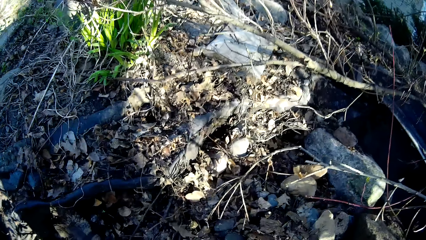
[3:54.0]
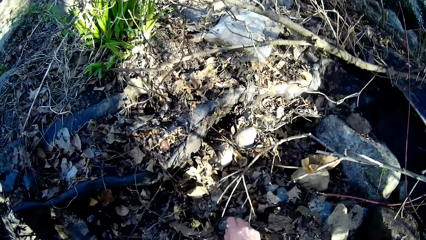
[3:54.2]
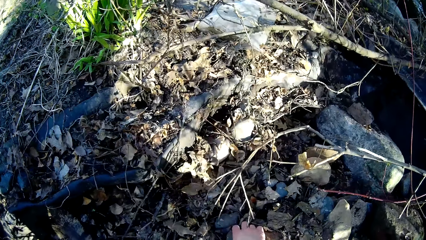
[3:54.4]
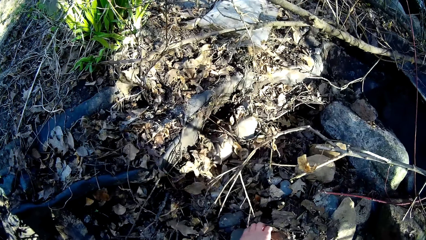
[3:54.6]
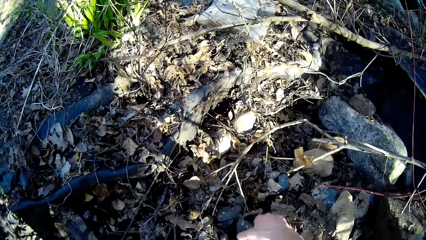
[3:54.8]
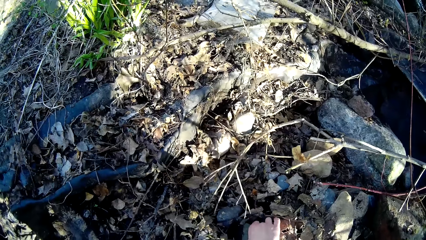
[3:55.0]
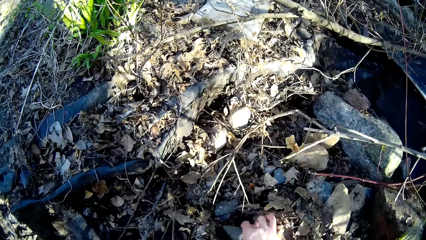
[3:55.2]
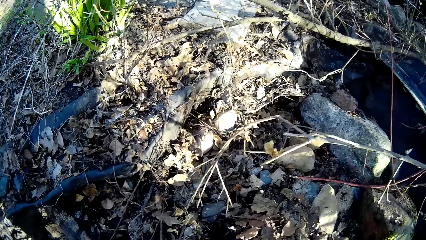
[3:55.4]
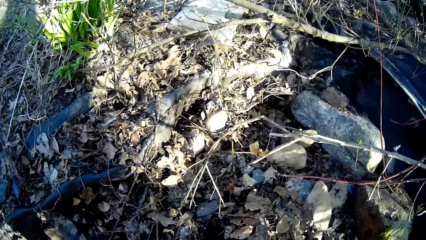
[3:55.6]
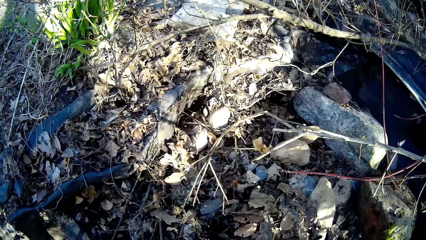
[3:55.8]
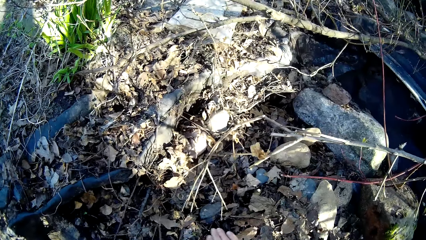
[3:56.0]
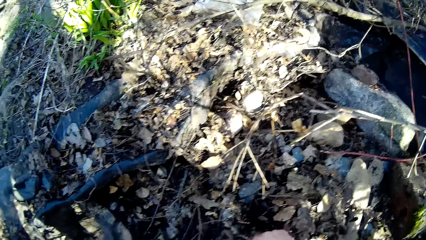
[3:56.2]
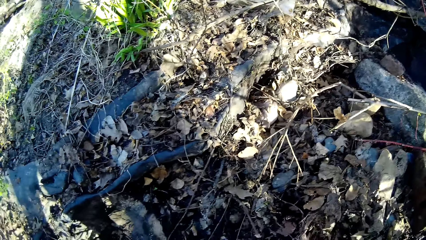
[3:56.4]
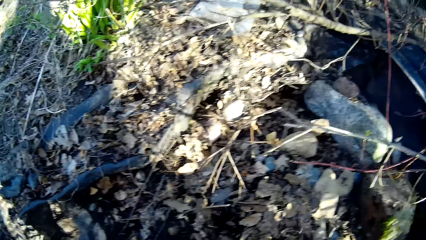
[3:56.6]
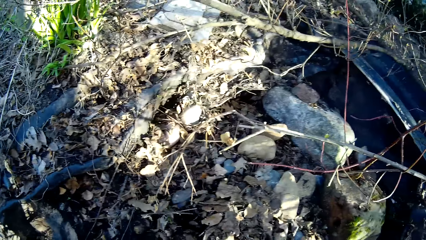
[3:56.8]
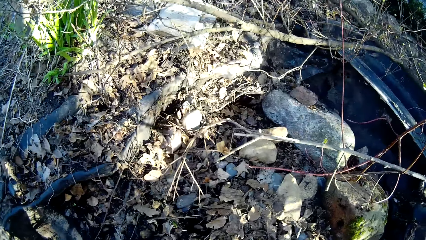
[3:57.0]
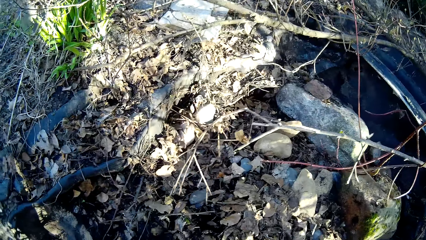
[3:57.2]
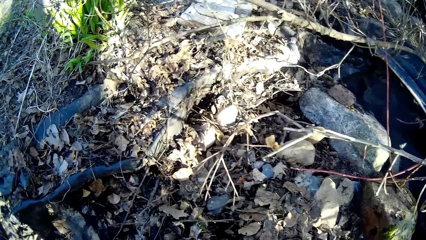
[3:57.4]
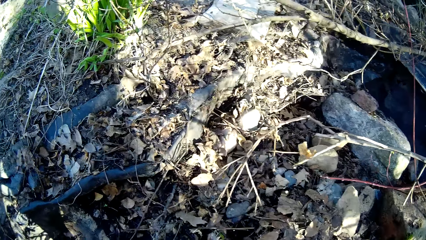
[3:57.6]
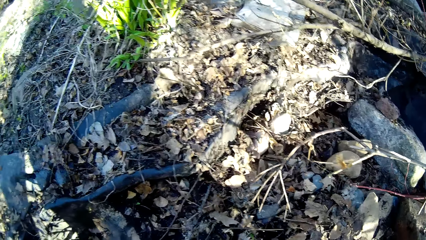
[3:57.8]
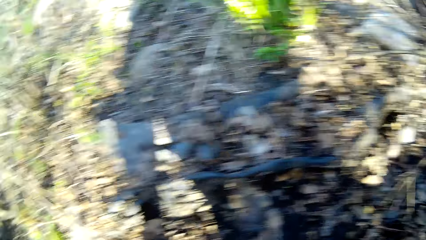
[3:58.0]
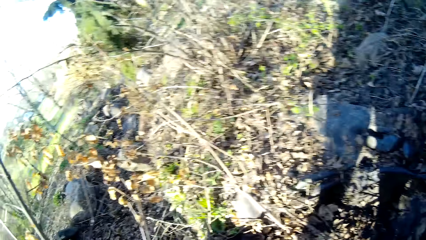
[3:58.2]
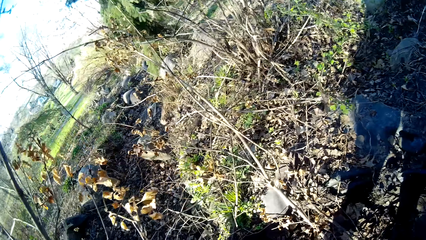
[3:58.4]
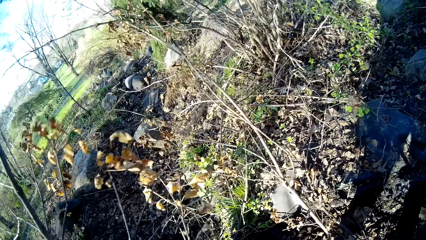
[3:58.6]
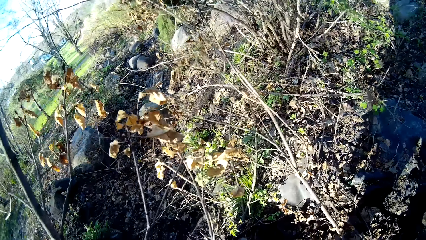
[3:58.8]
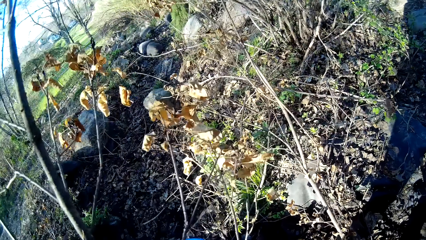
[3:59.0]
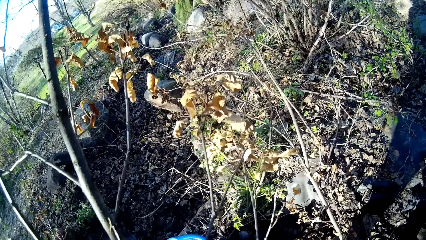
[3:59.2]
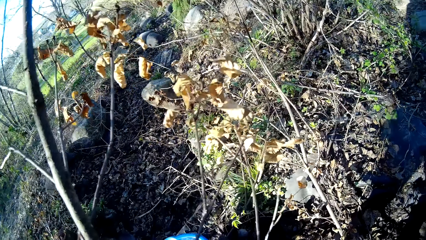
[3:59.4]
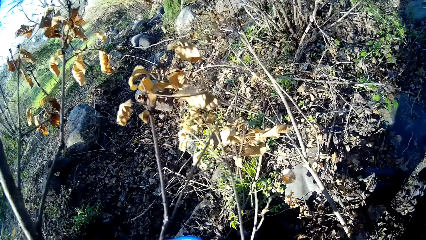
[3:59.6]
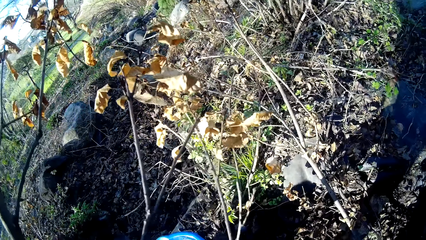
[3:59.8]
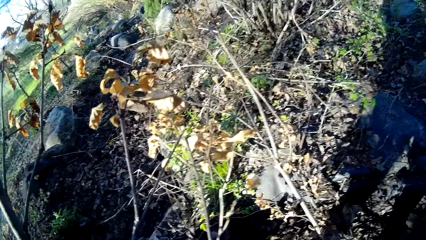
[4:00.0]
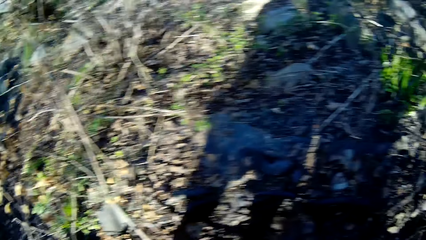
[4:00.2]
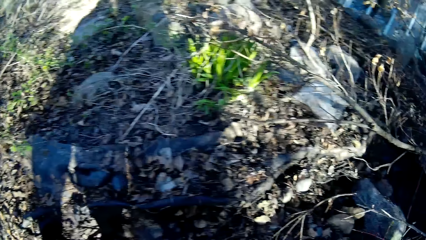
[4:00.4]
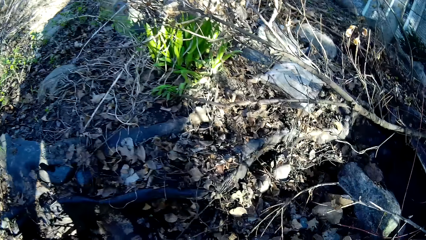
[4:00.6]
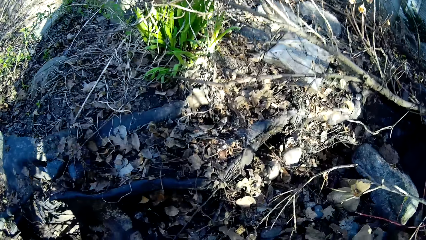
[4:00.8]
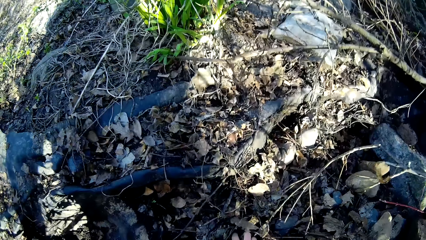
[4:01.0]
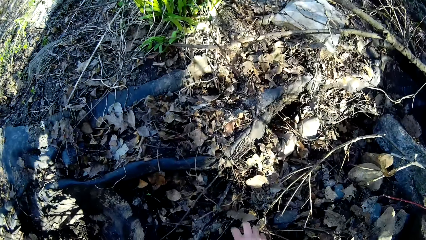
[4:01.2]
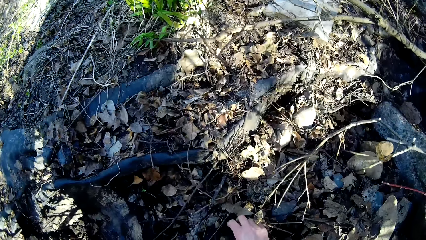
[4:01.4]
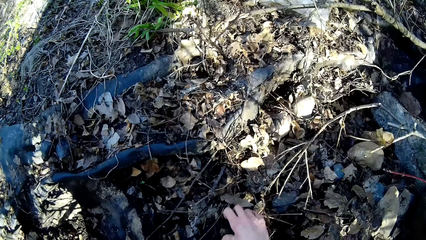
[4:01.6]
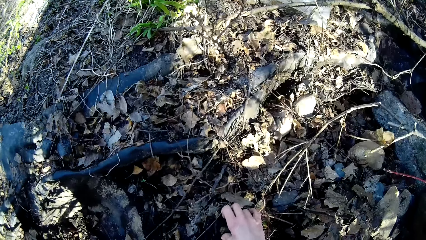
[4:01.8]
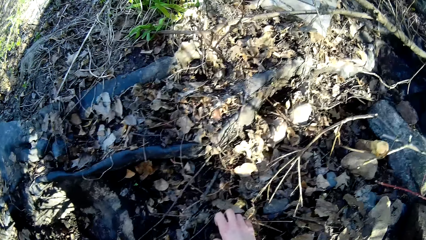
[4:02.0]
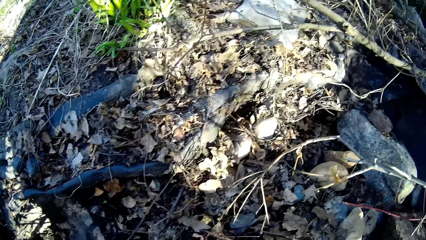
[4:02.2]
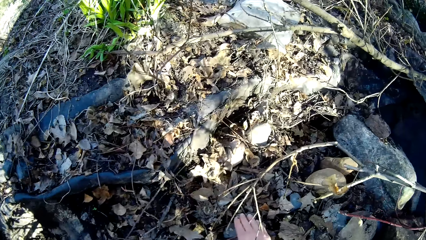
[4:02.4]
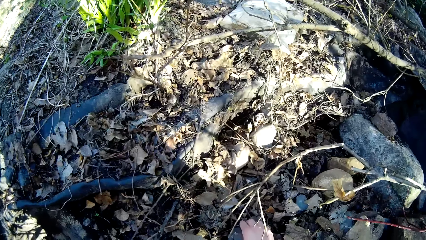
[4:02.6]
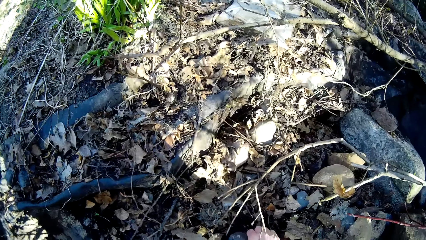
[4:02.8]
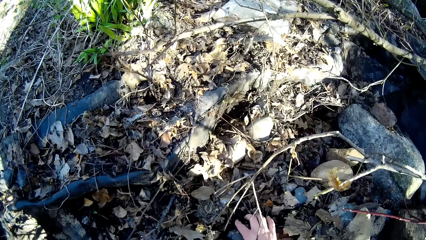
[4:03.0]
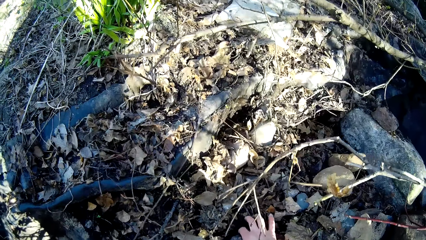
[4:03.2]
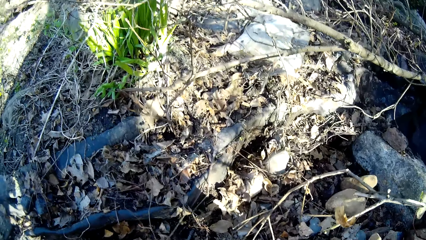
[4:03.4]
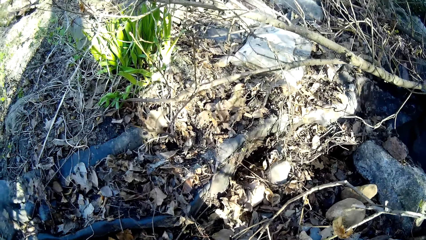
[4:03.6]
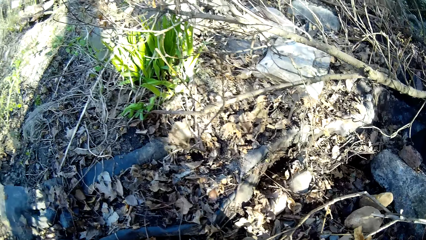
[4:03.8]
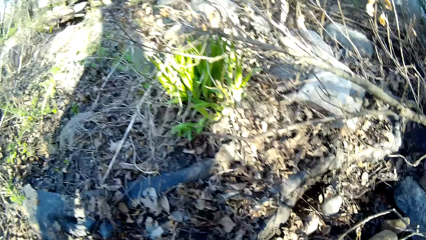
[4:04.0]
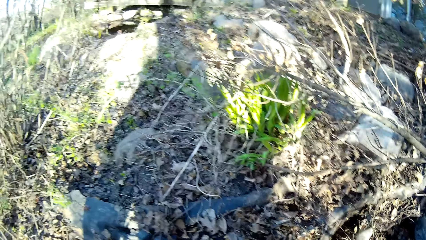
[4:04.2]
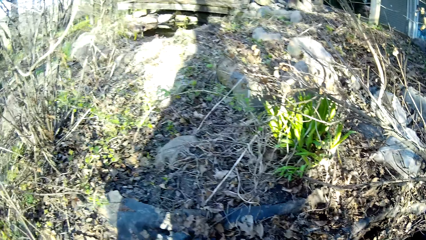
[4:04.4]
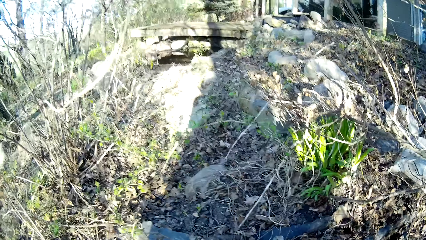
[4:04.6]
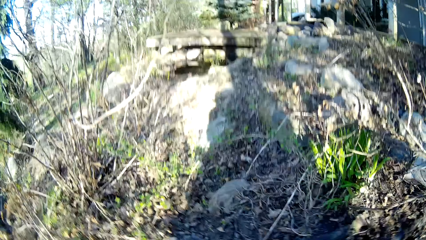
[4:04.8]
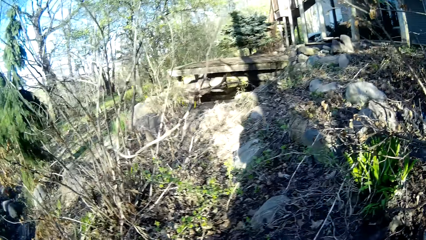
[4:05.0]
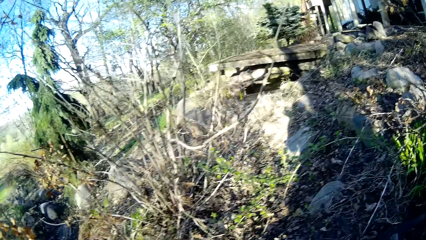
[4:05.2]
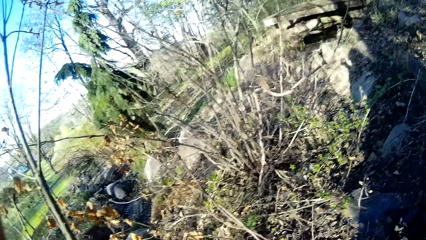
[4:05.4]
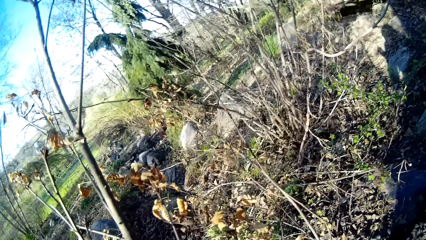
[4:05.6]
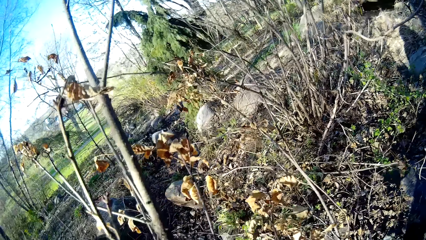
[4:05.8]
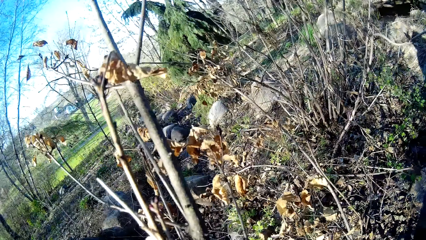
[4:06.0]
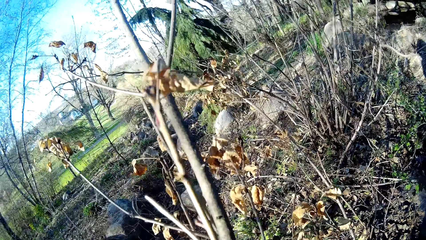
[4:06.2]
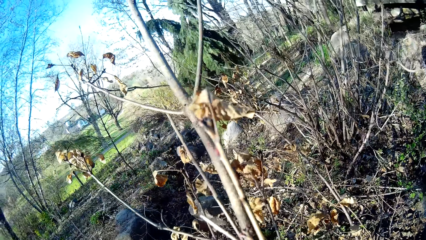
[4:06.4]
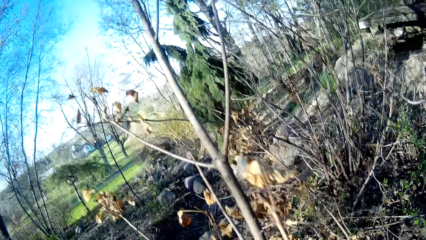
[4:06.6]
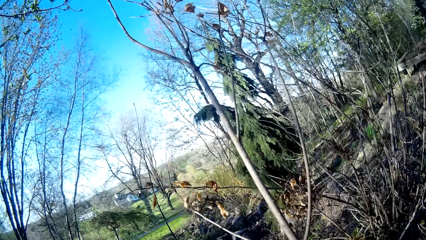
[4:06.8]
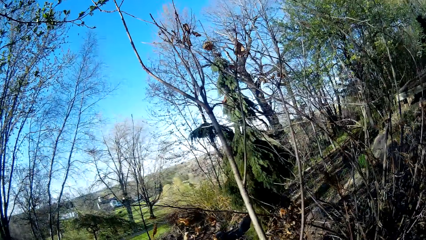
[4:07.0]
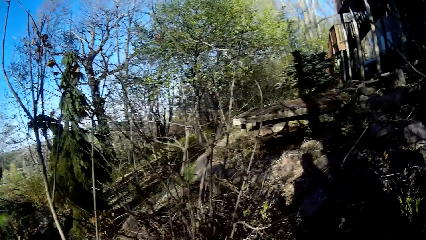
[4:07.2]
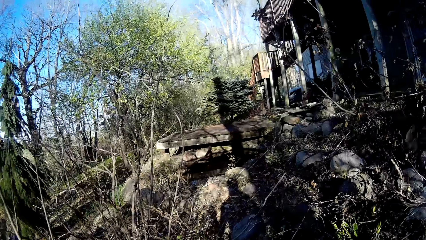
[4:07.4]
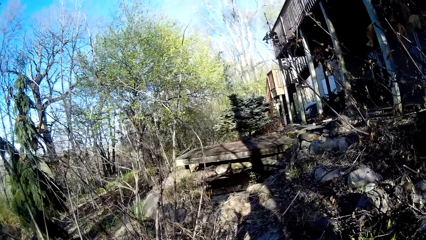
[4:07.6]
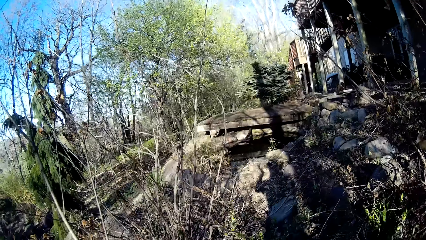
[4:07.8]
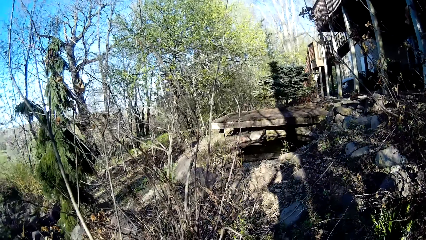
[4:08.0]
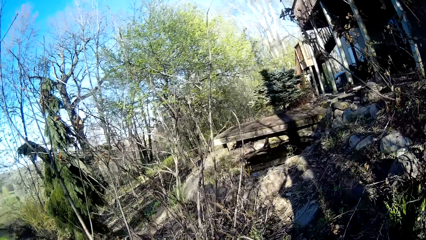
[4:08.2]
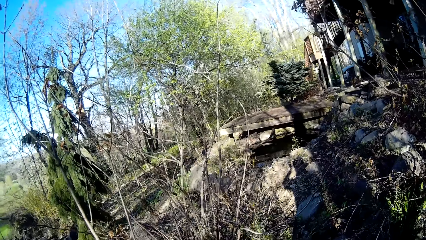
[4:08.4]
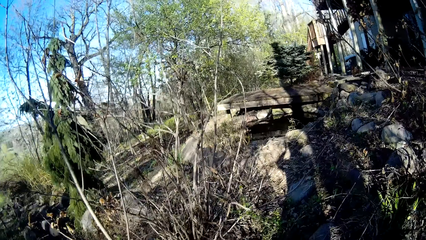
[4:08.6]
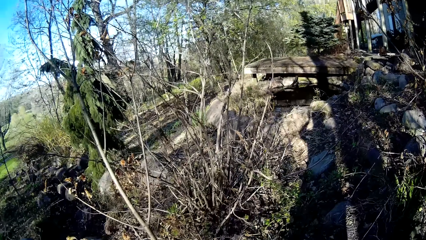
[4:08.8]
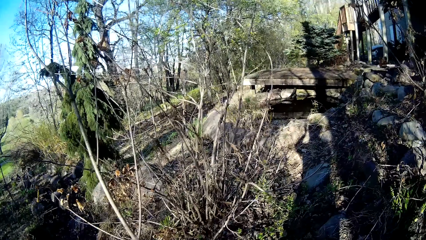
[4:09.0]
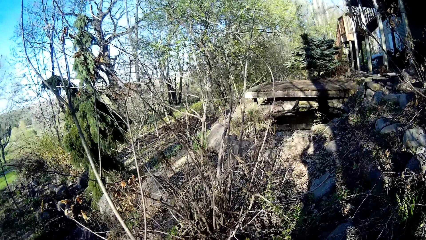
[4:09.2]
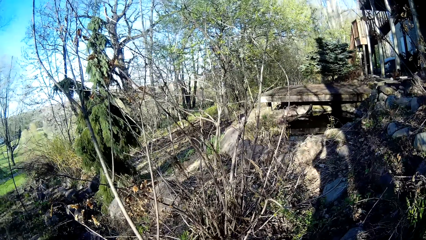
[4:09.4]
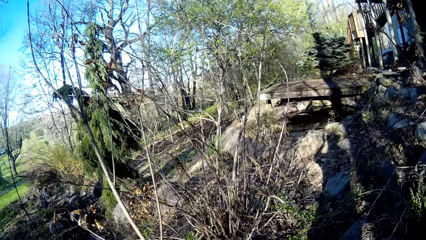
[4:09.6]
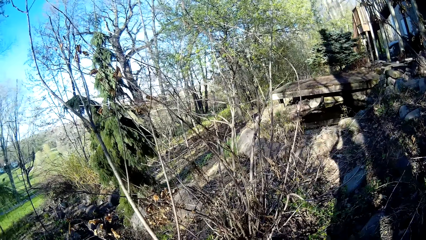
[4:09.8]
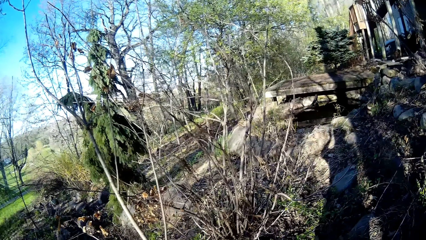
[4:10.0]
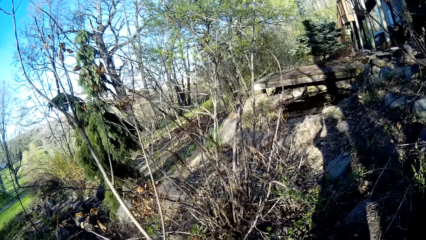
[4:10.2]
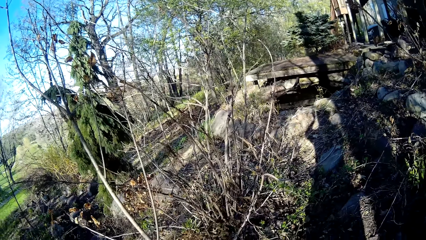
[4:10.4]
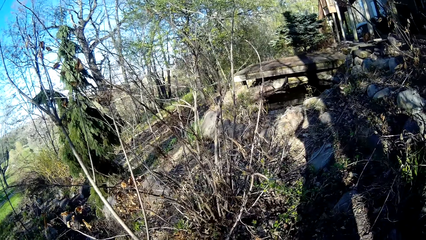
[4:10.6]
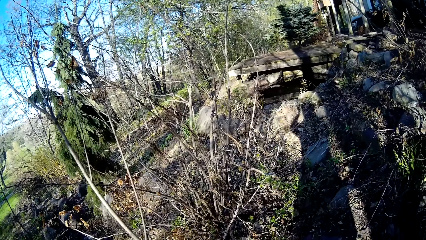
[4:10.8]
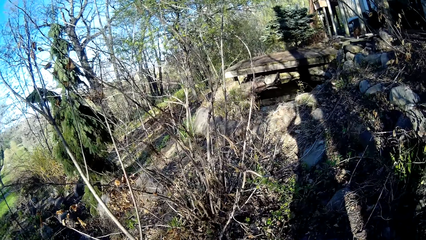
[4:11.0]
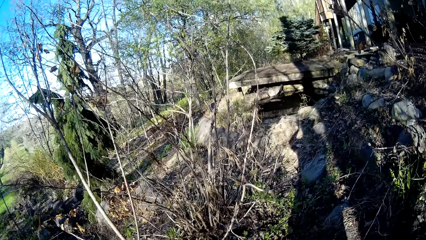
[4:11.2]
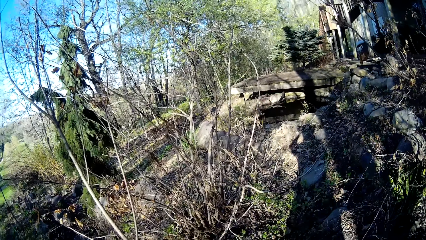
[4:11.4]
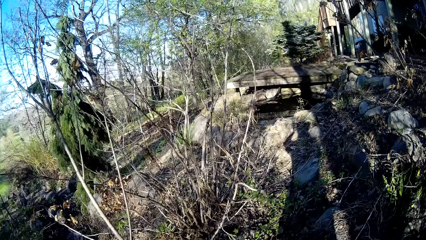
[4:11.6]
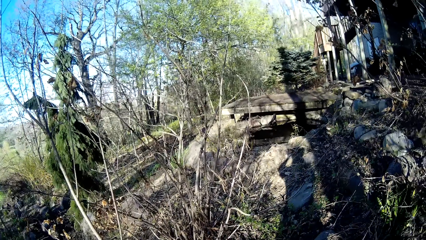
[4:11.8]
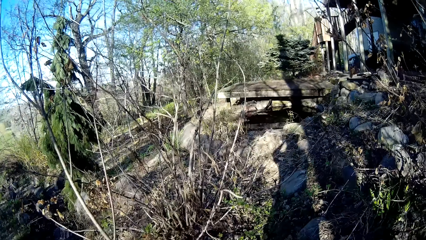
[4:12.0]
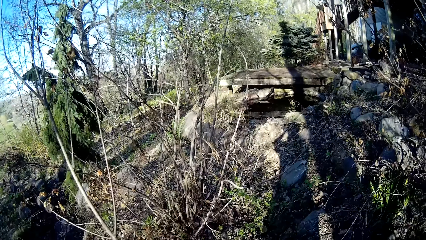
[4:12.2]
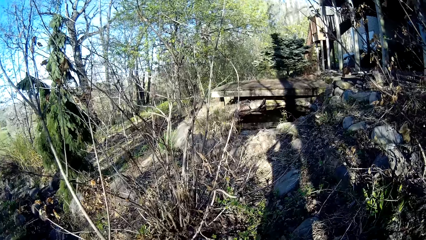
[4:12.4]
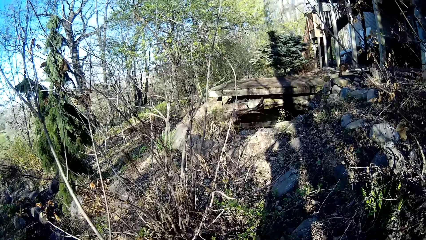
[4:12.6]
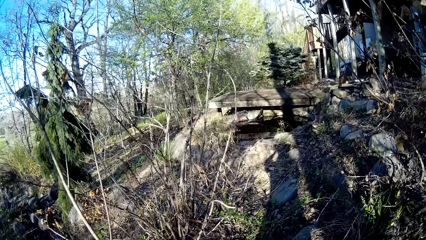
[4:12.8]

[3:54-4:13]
The camera wearer picks a stone from the floor with her right hand. She drops the bucket on the floor with her left hand. She picks a stone from the floor with her right hand. She drops the bucket on the floor with her left hand.
